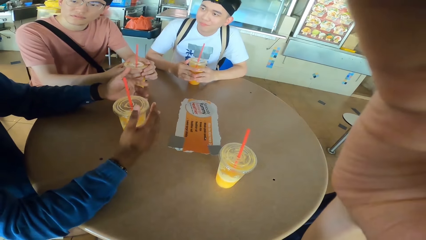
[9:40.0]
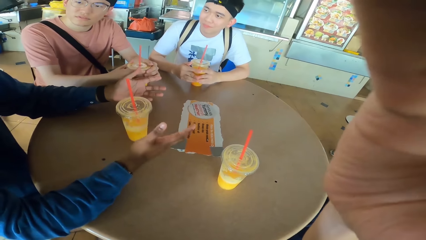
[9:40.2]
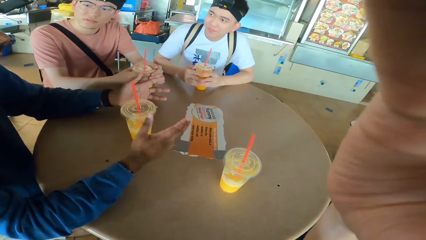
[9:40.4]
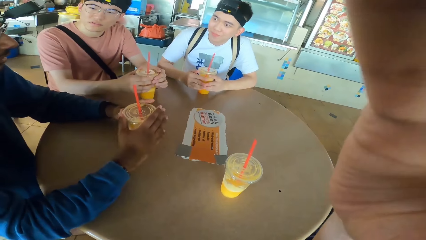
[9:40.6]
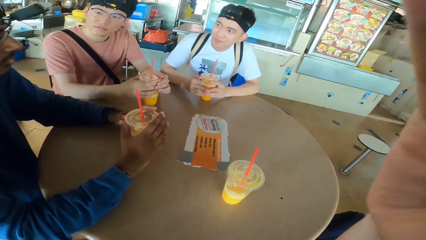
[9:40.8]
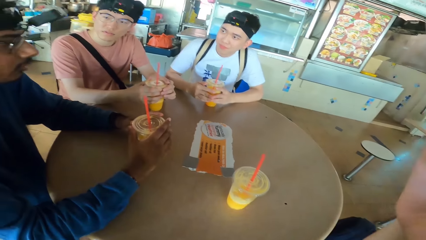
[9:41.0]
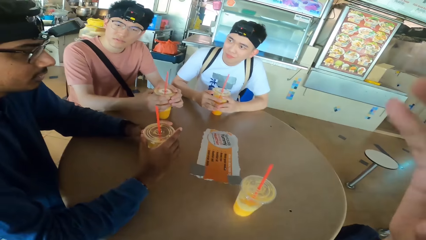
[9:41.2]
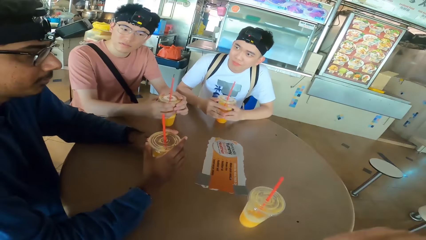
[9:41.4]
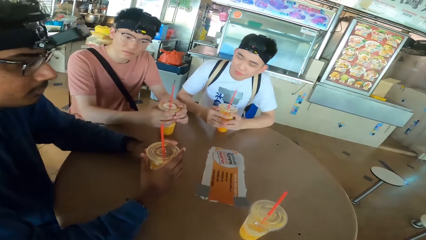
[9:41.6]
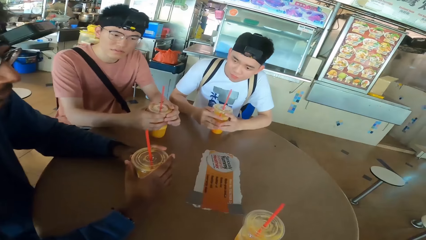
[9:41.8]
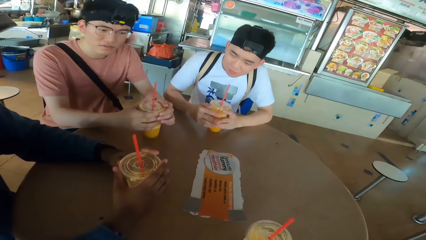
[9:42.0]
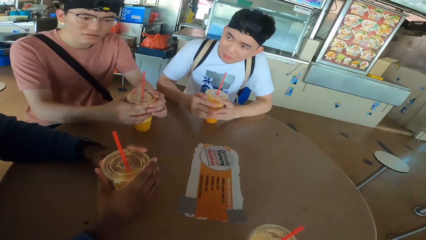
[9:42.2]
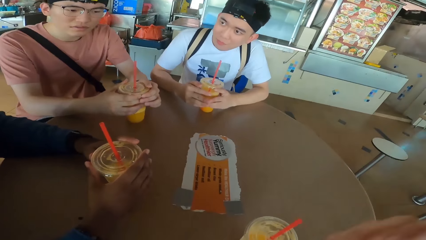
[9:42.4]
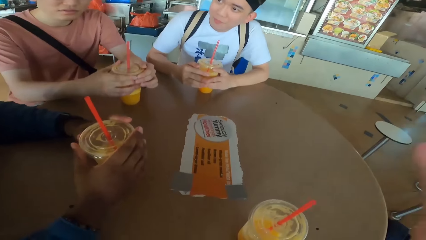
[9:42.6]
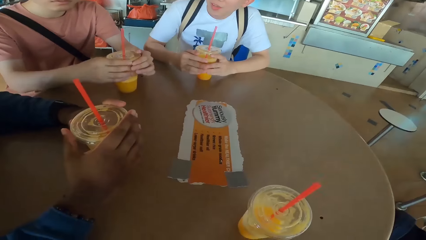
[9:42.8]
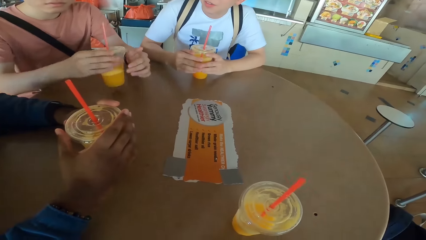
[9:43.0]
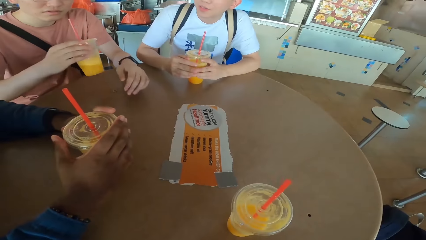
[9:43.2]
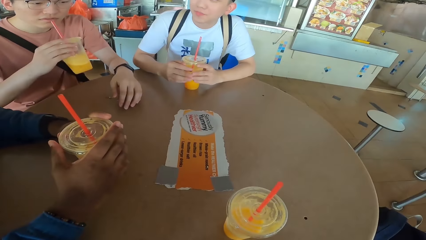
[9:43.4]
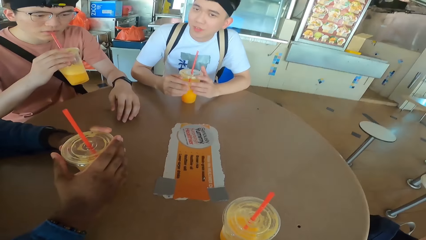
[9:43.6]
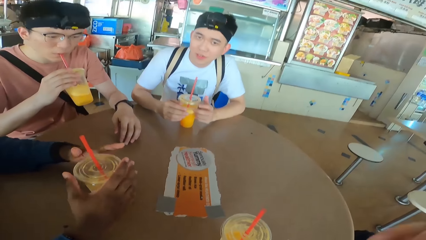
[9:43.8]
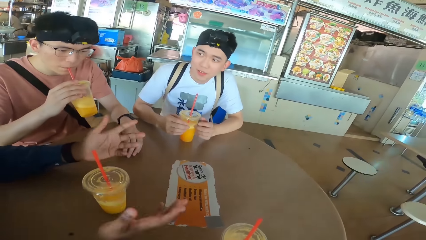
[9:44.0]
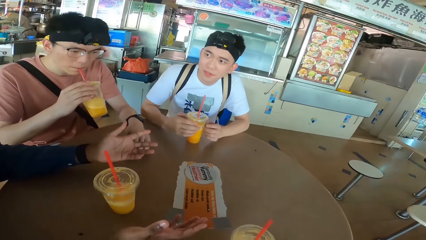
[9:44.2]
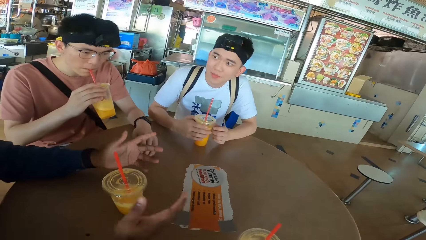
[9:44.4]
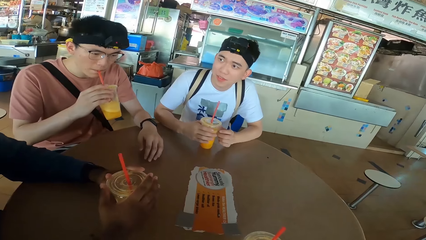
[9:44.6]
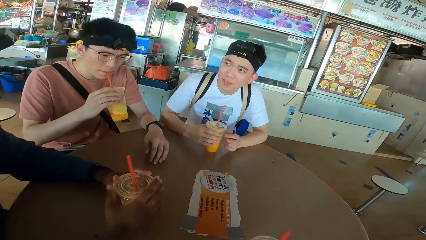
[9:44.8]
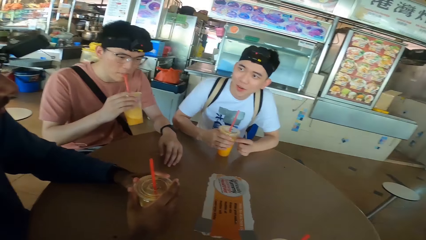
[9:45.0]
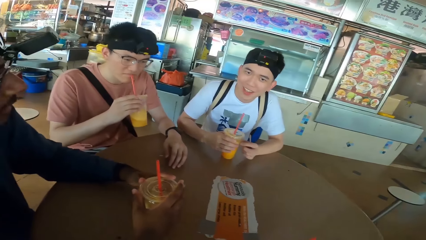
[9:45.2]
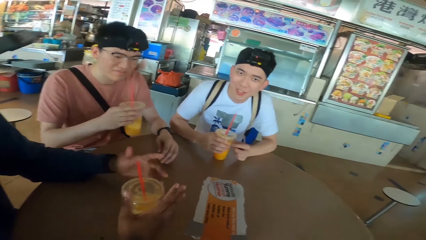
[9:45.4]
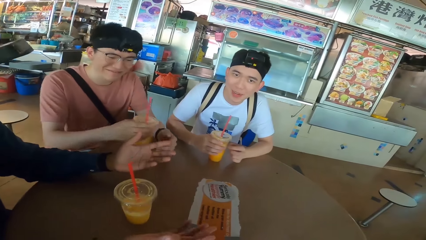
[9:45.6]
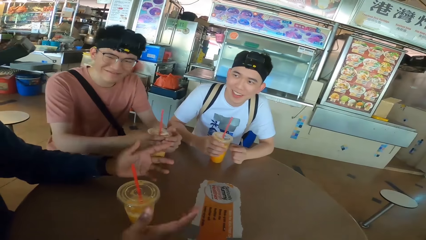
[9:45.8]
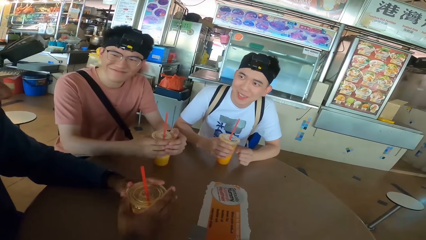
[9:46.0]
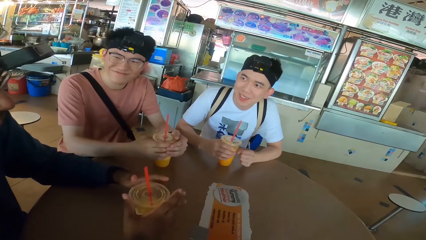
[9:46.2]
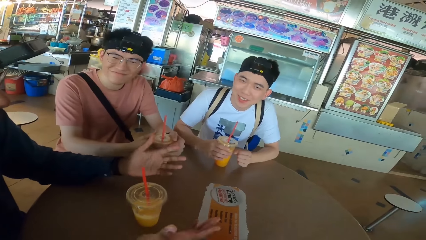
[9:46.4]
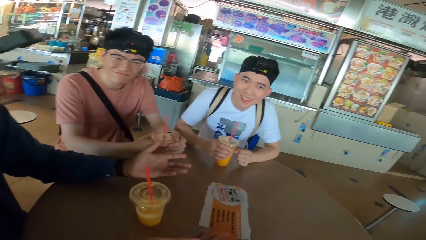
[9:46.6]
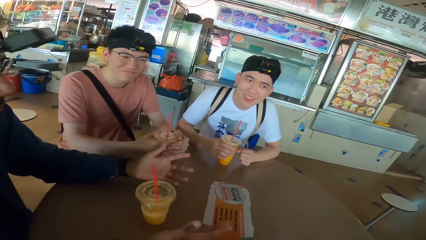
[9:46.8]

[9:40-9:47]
A woman converses with the rest. A man looks at another man. The second man moves his hands. A third man looks at the table. The camera wearer looks at the table. The third man picks a can and sips juice from the can. The second man holds a drink on the table, removes his hands on the drink, and holds the drink on the table. The first man holds his juice. The second man removes his hands on the drink. The third man holds juice on the table and places the juice can on the table. The first man looks at the camera wearer.

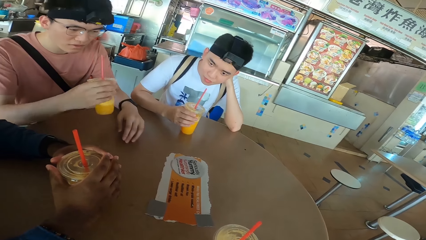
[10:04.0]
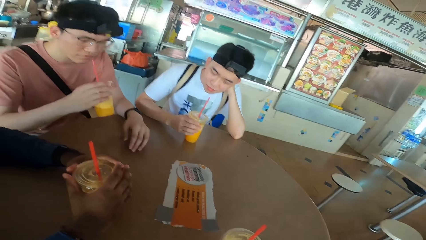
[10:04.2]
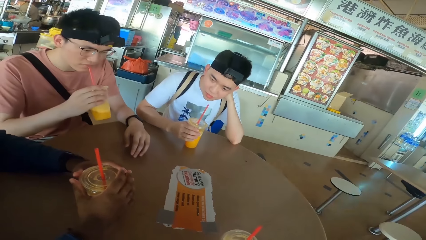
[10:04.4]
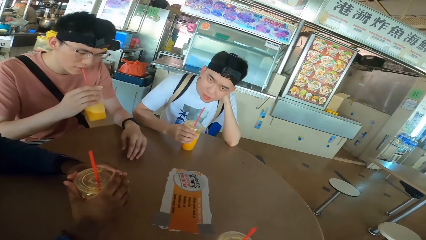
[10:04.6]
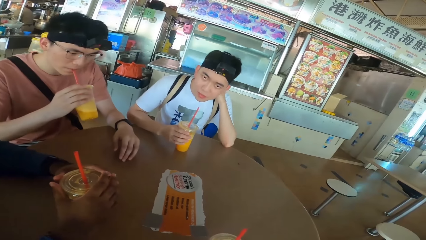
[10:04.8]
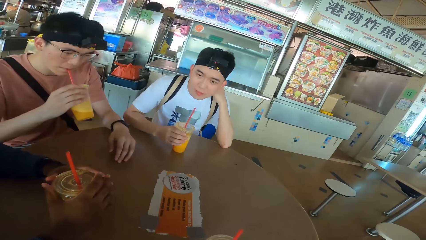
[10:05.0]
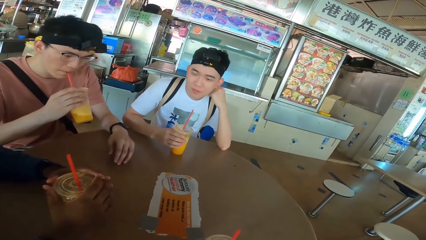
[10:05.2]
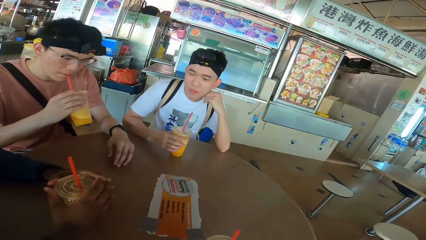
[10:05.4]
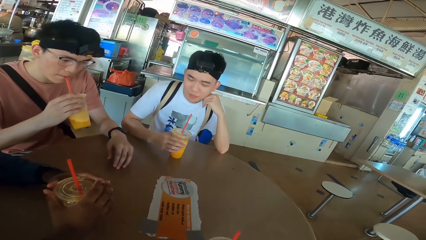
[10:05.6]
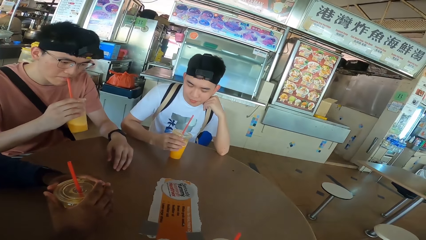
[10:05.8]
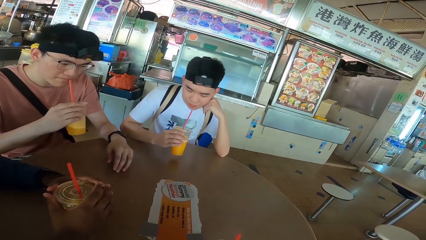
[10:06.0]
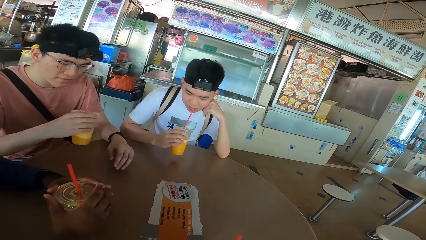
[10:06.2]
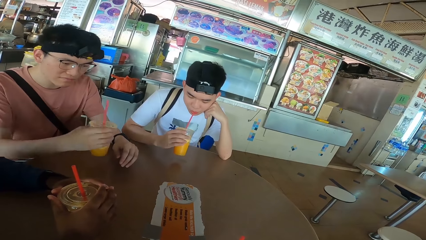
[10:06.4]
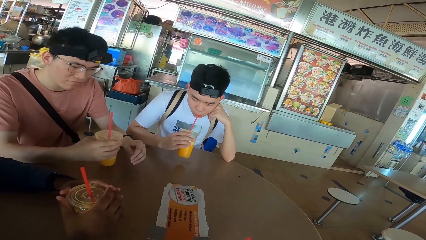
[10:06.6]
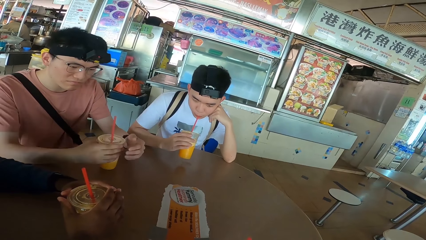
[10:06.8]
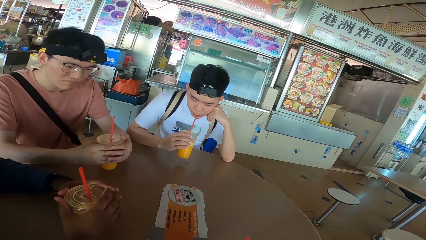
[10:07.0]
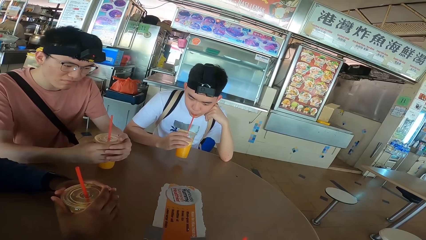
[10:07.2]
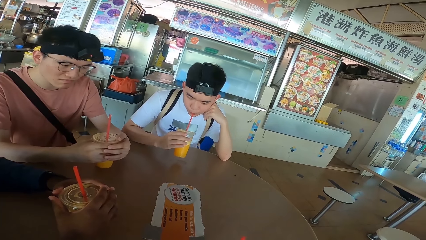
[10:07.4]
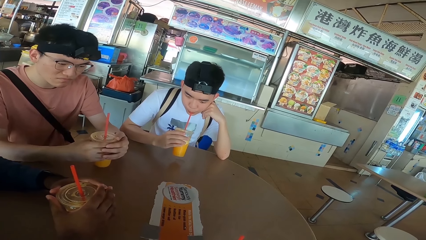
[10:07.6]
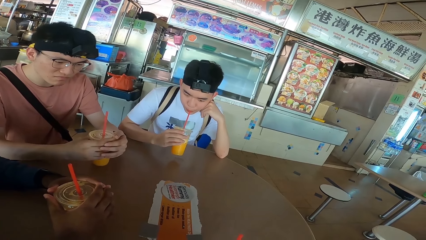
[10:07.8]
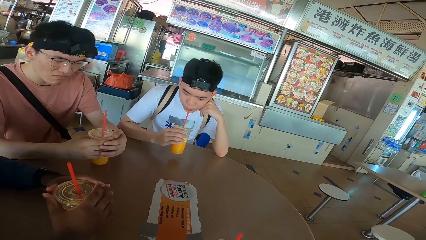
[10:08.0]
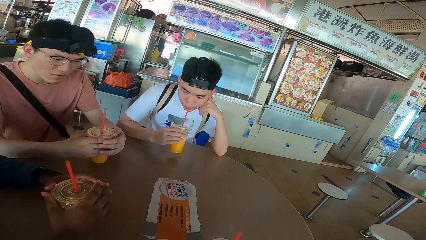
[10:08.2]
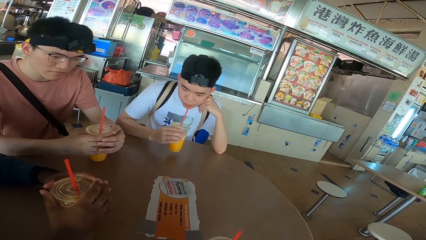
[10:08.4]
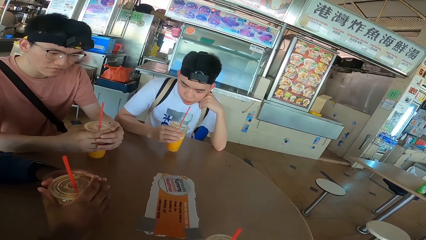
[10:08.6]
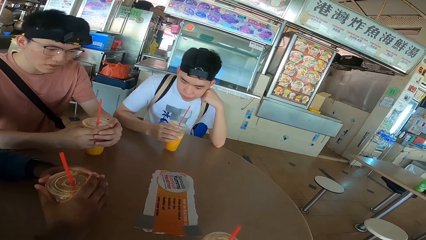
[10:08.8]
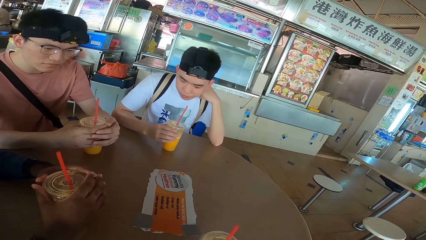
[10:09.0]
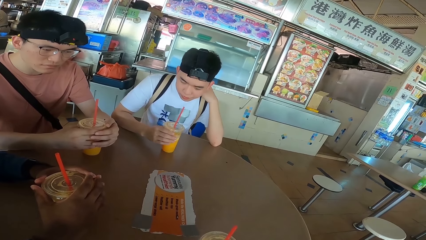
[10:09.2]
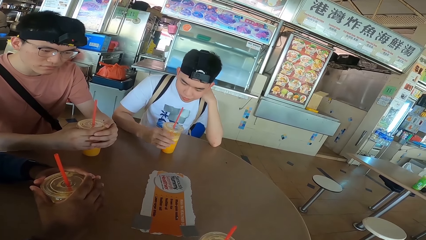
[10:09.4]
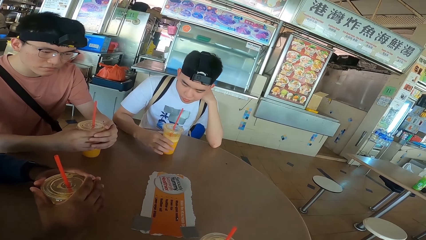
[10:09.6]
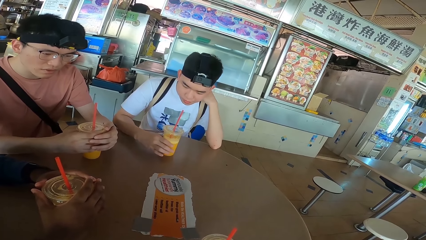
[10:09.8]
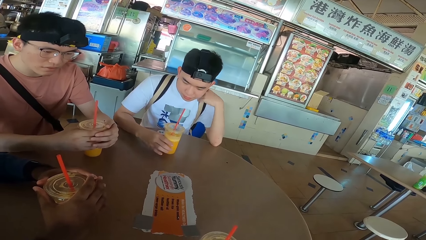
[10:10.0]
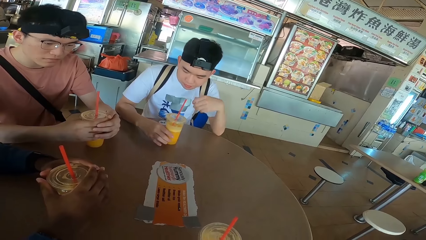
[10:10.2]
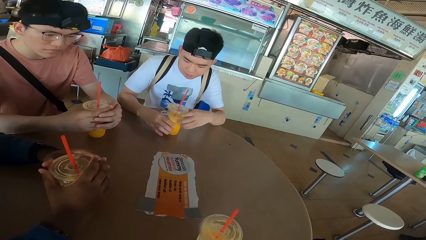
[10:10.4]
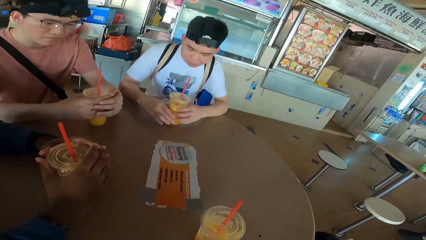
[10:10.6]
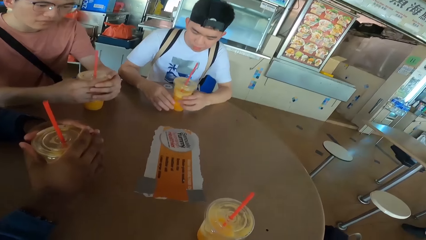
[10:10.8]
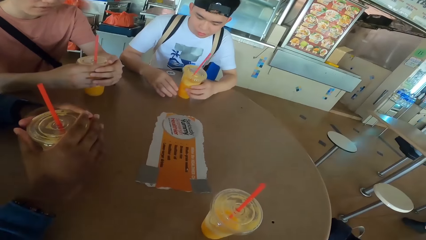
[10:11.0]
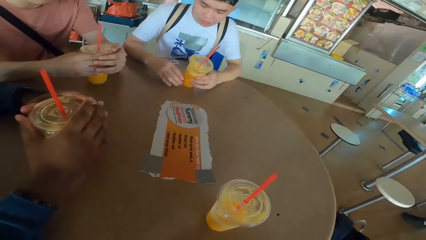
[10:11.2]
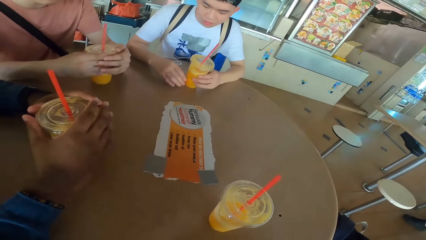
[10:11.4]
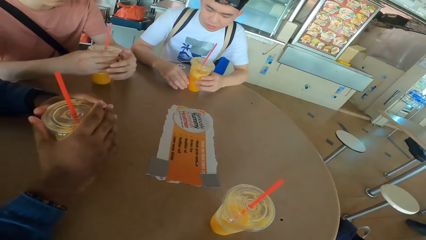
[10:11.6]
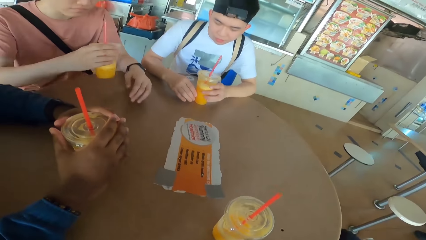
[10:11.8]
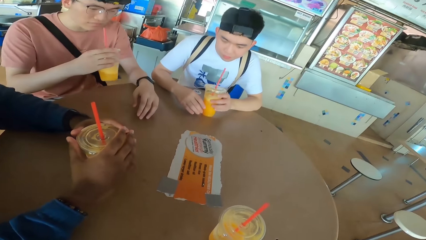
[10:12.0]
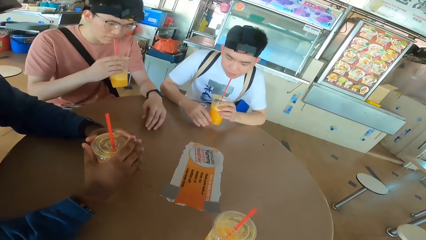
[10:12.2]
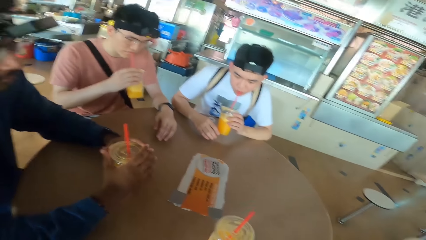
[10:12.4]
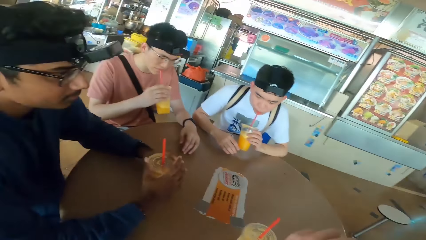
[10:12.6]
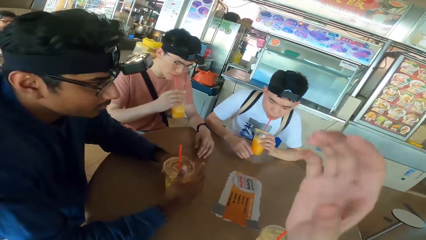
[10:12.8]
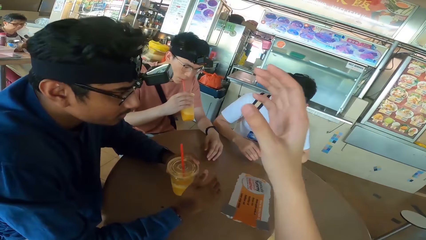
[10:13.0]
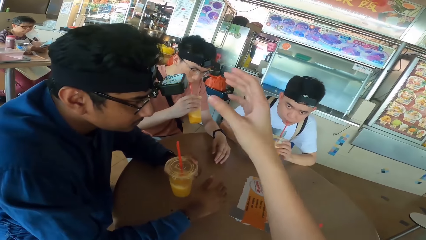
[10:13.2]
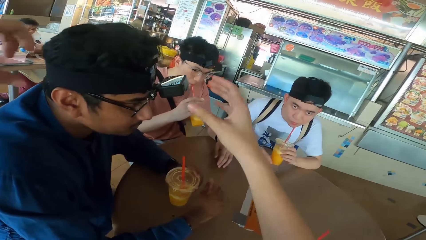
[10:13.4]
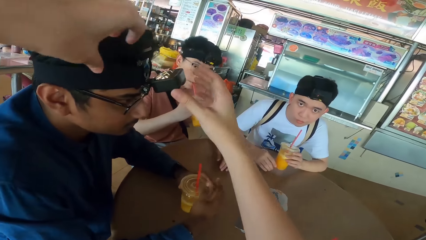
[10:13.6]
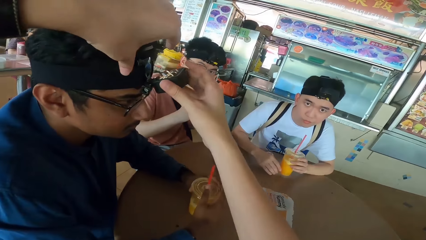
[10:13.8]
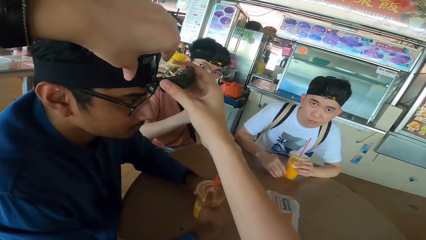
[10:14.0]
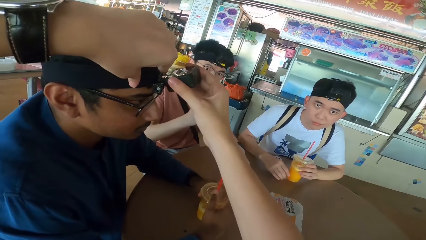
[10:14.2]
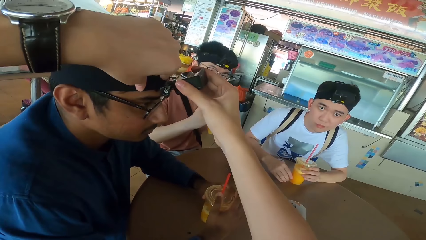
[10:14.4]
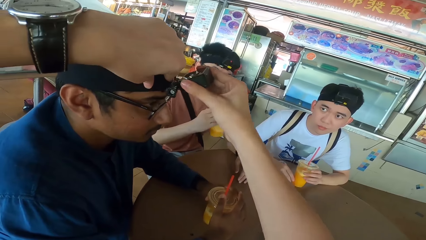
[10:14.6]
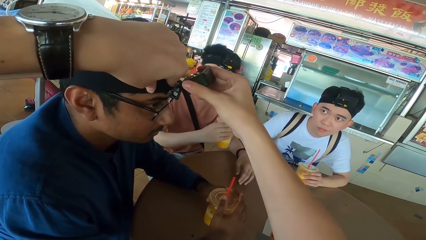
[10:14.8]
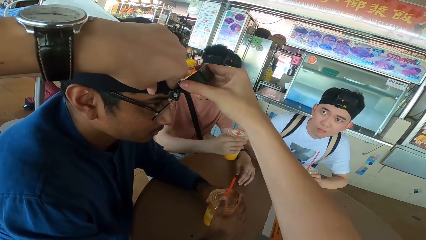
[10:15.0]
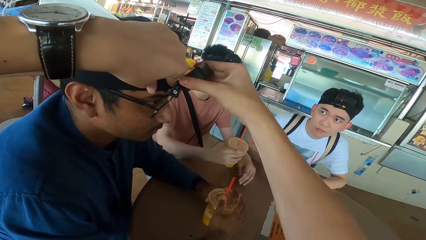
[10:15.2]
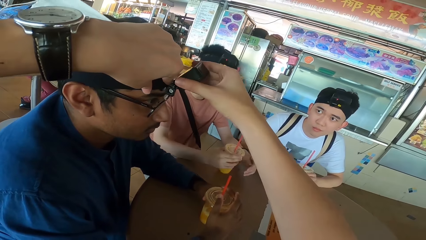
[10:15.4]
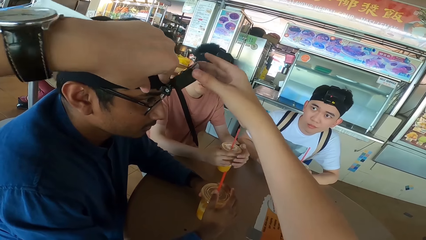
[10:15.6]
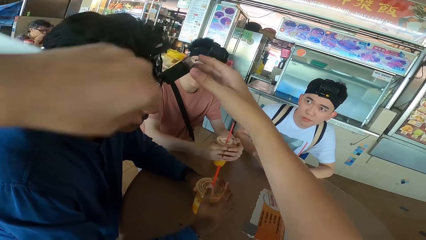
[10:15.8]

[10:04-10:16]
A man picks a juice can from the table. Another man looks at the table. The first man sips juice from the can and places the juice can on the table. The second man picks a juice can from the table. The first man holds juice on the table. The second man sips juice from the can and places the juice can on the table. He drinks juice. The camera wearer looks at the table. The first man picks the juice can from the table and sips juice from the can. The camera wearer adjusts the camera on a third man. They adjust their camera. The second man looks at the camera wearer. The first man looks at the third man.
